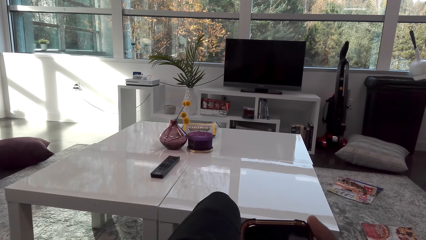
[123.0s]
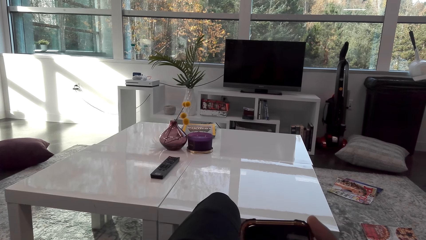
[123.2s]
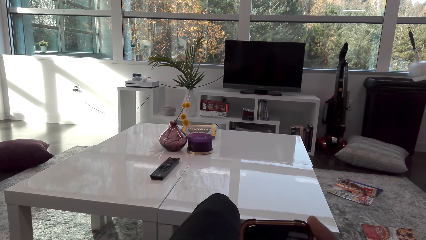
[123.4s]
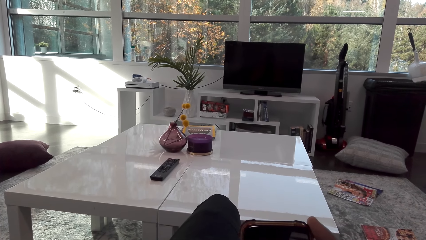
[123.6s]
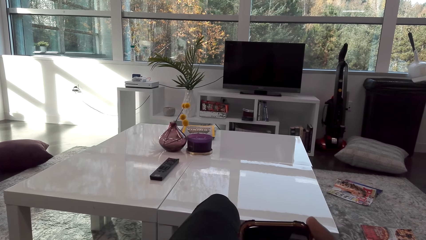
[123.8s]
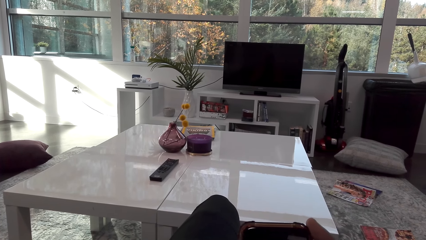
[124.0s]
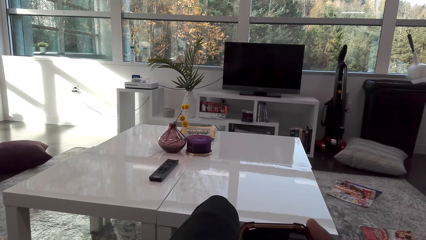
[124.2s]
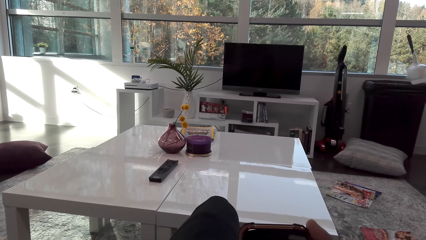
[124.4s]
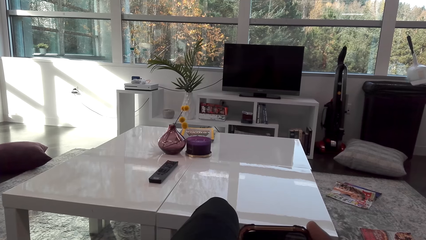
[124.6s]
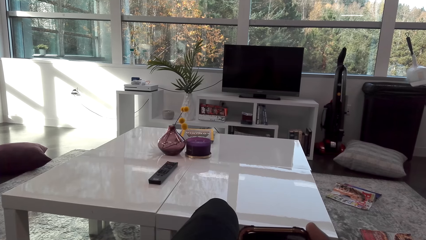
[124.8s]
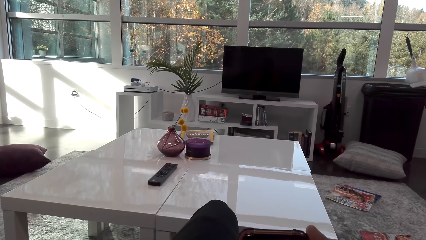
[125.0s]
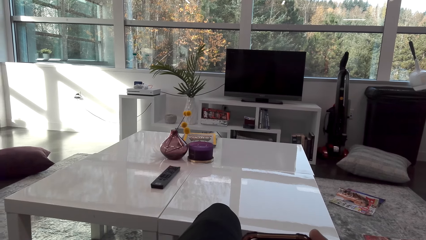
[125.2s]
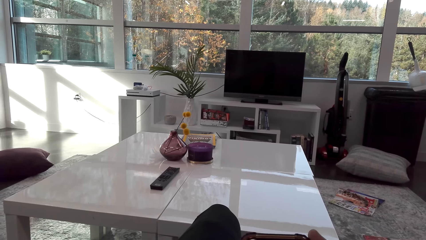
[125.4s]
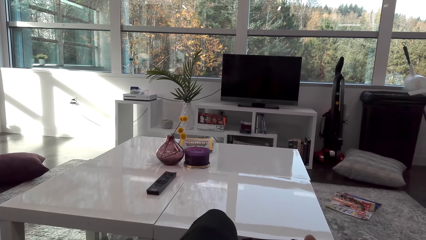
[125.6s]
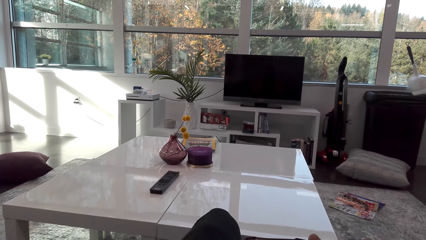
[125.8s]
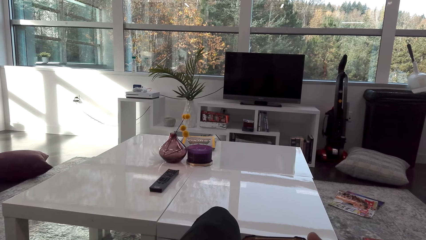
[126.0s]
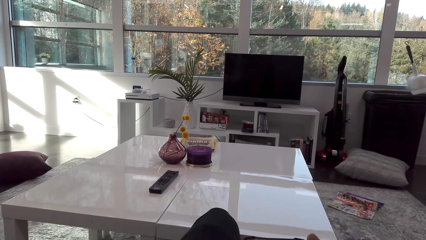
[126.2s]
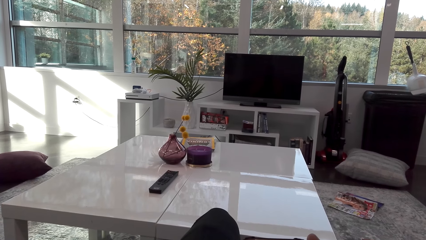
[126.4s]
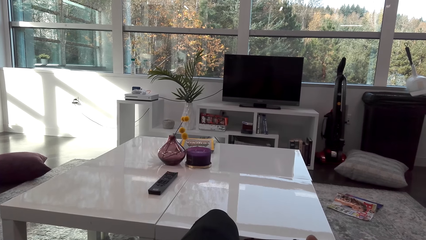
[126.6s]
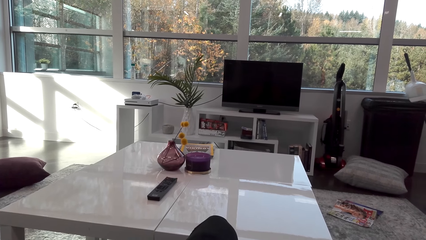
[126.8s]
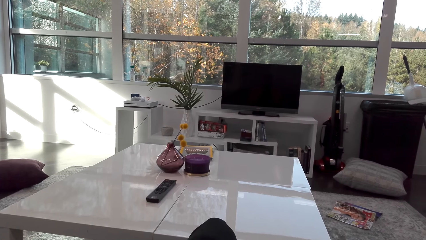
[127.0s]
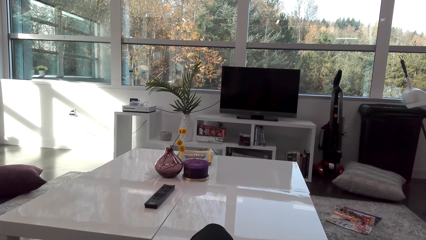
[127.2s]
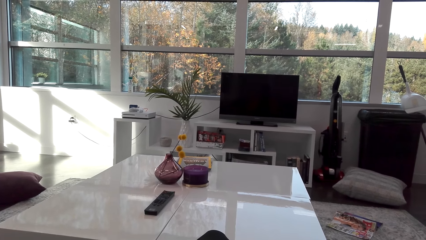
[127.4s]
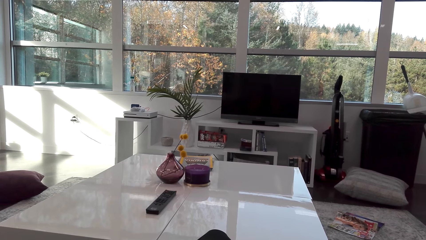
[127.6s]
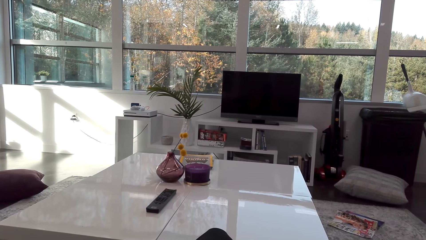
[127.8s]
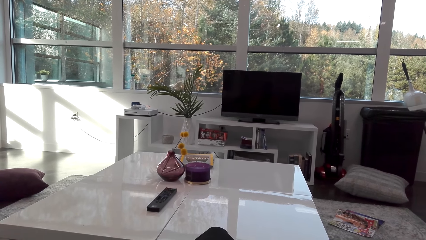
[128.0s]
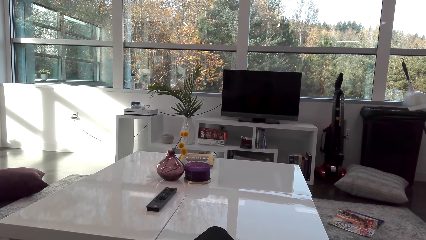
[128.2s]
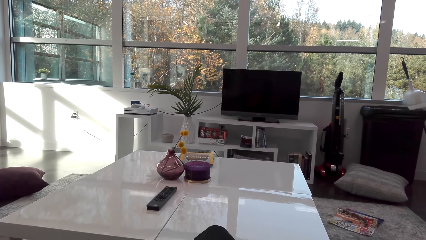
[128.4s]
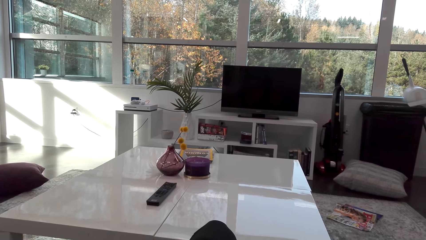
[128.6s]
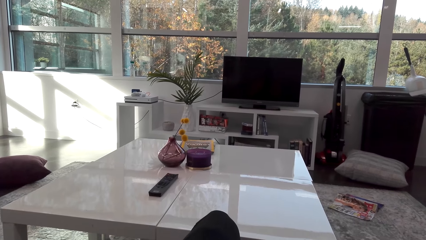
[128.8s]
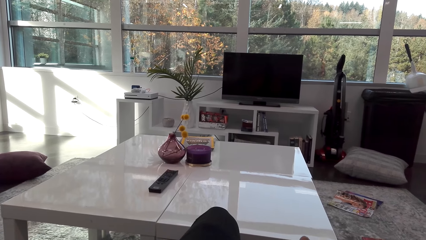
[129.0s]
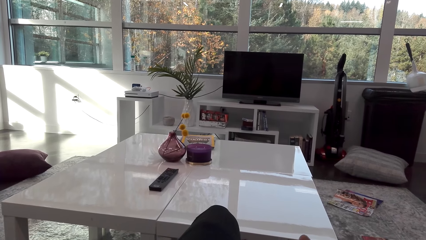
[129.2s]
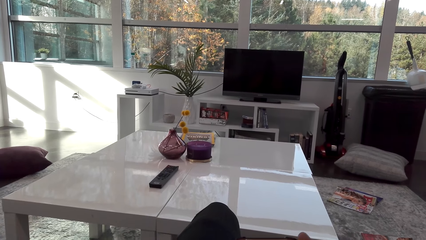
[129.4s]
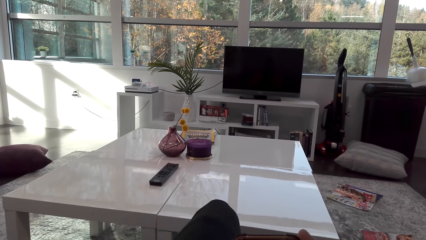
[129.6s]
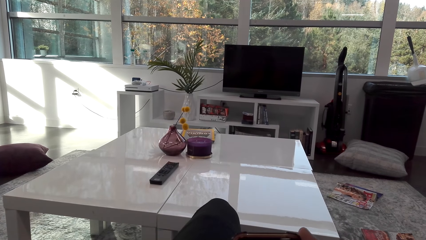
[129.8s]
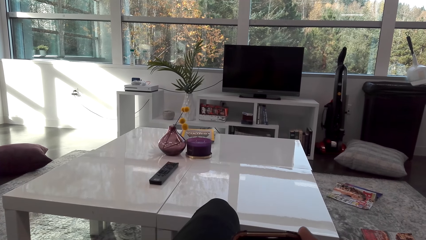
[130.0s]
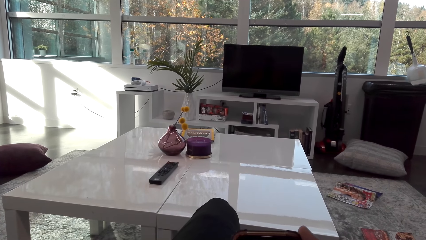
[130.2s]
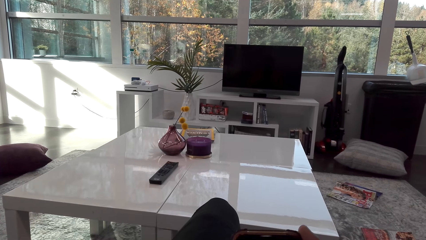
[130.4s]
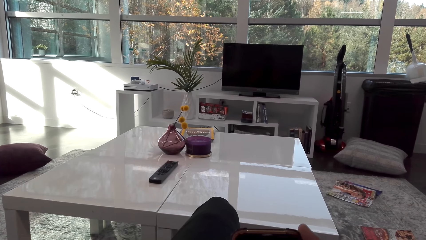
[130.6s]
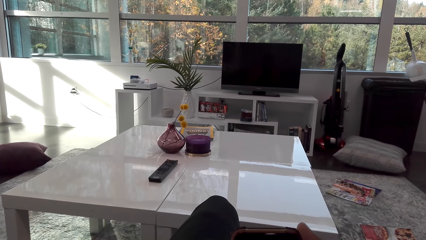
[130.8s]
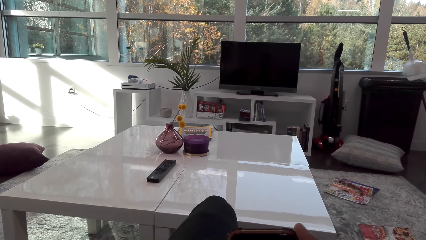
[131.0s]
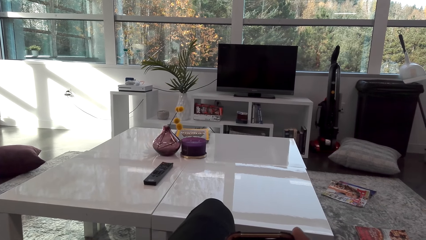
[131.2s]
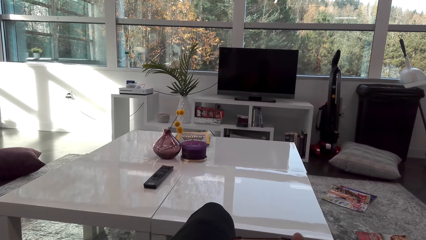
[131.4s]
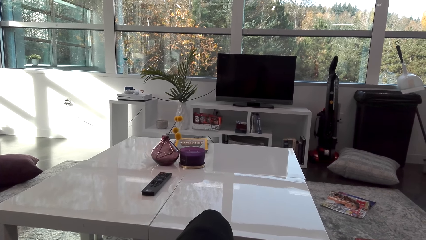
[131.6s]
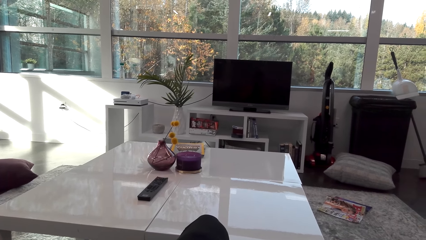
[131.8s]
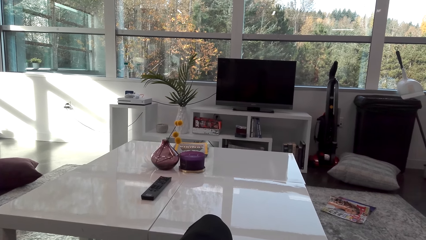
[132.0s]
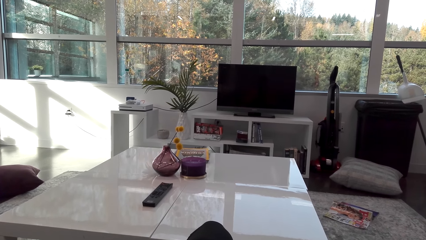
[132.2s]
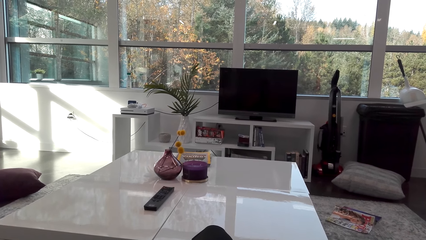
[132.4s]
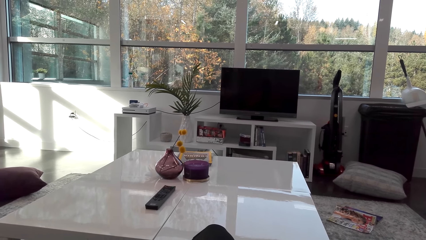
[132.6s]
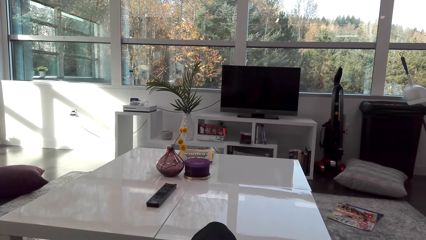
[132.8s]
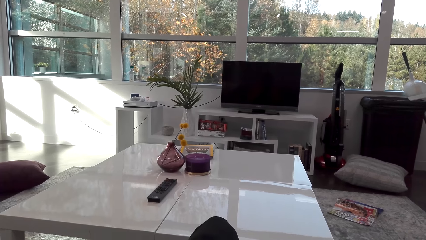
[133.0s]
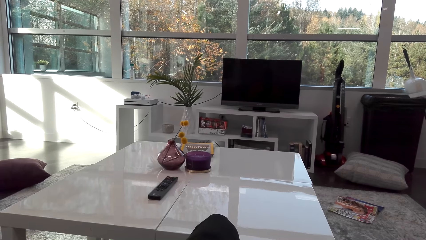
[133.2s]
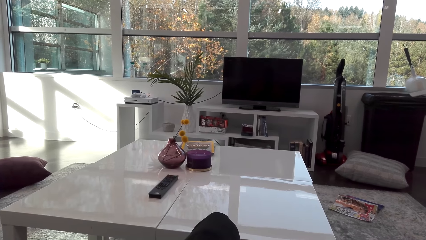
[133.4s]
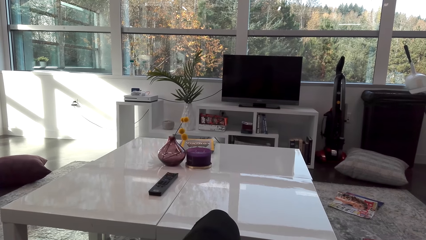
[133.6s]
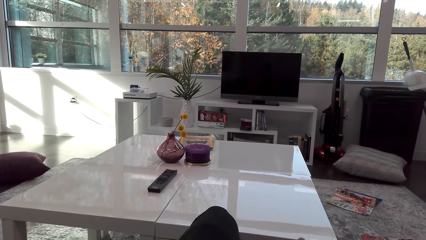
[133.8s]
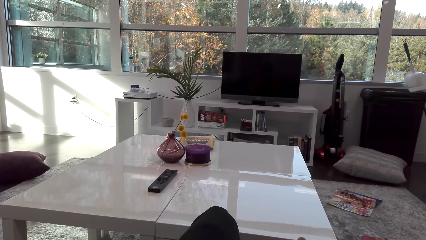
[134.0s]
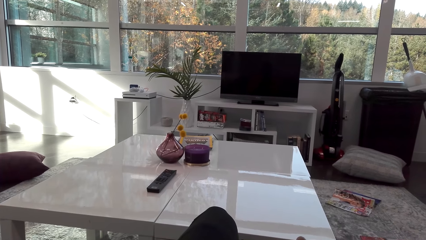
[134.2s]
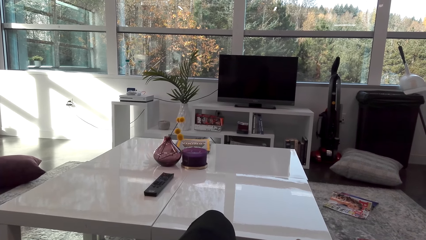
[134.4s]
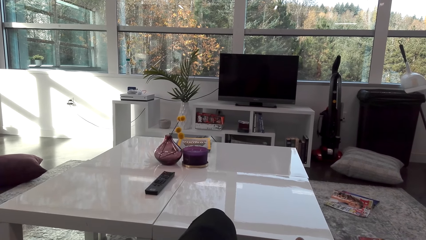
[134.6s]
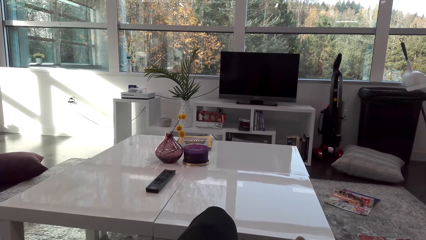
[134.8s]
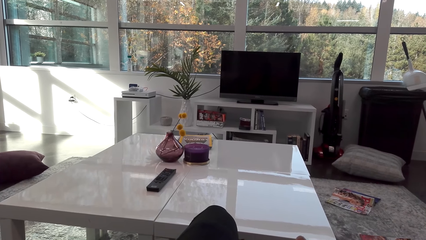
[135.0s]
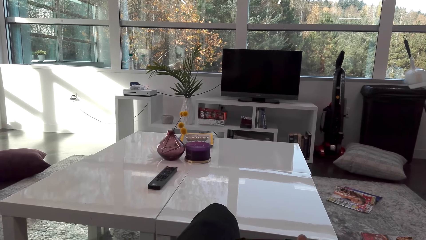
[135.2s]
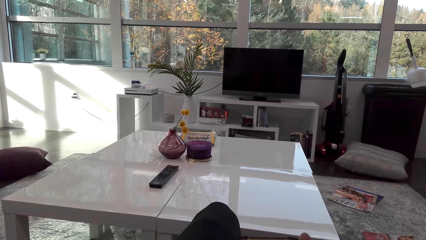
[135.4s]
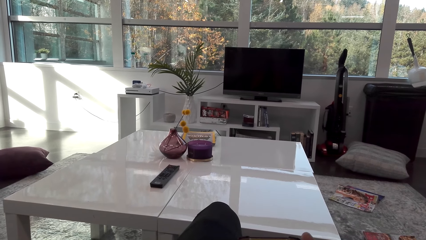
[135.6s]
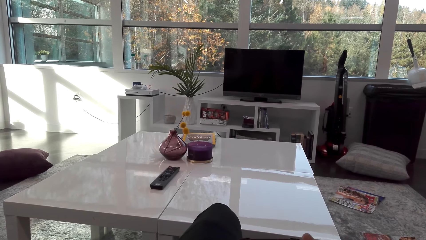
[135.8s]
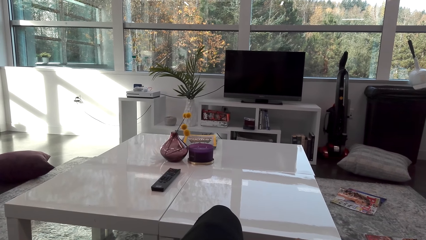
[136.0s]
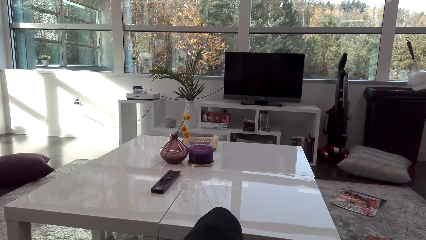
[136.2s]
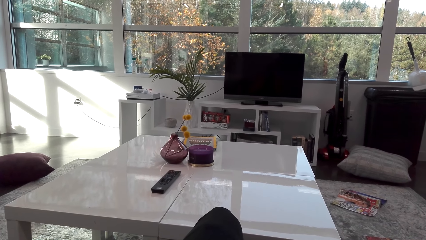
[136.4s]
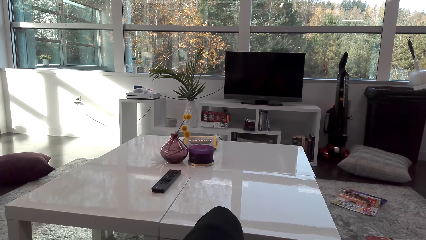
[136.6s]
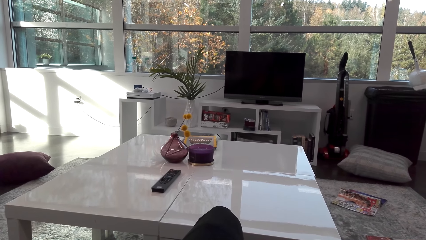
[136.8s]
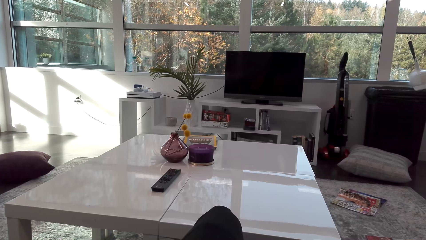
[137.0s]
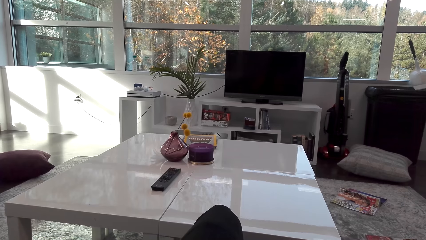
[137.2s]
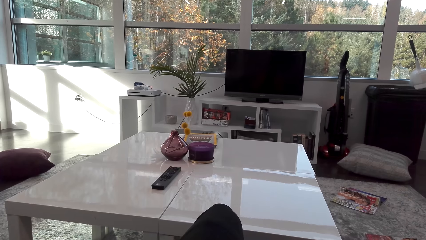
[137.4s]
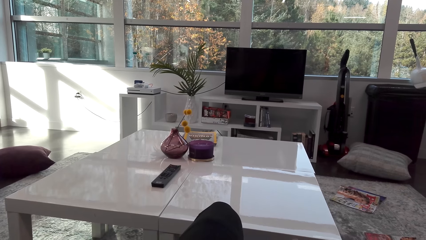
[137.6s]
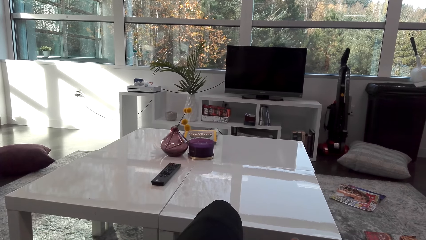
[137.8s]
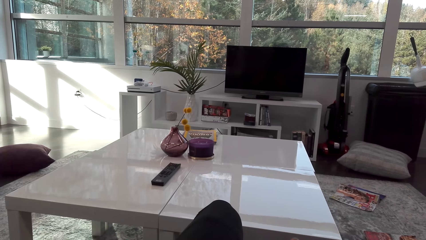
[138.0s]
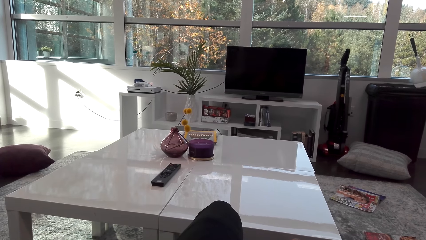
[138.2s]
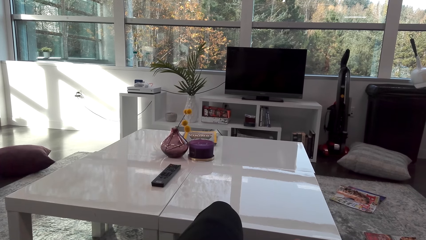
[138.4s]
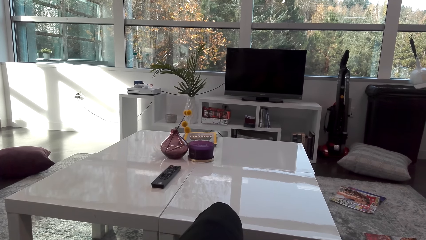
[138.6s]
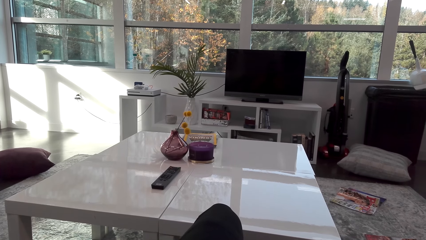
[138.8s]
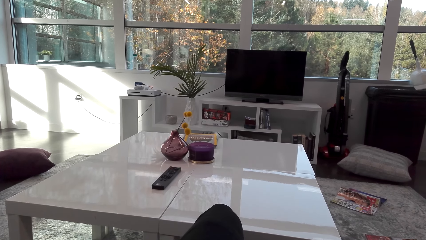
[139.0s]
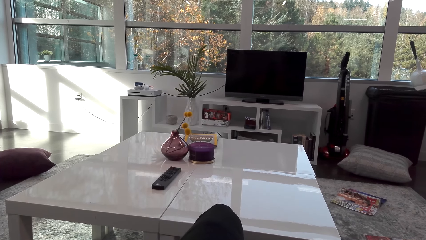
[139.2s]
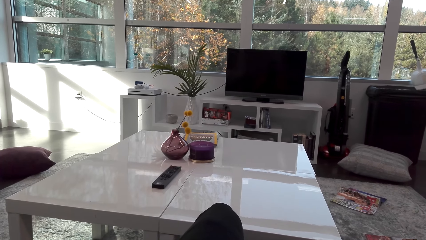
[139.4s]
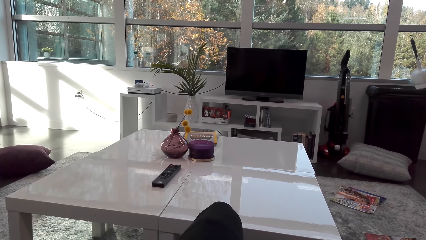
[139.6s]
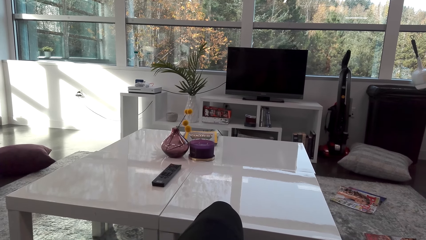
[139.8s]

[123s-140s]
The camera wearer watches television.
